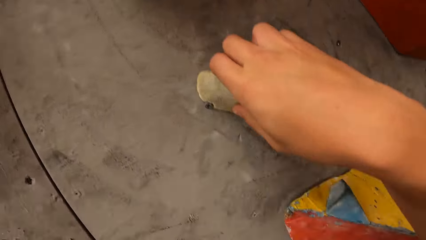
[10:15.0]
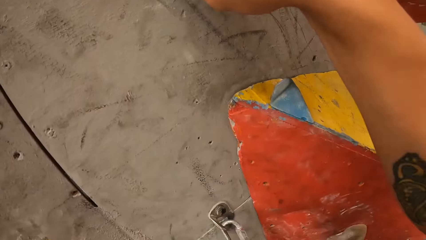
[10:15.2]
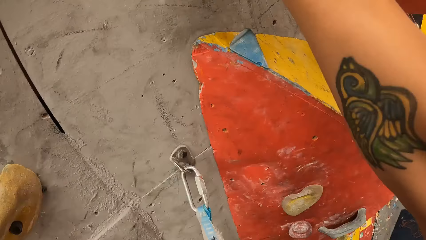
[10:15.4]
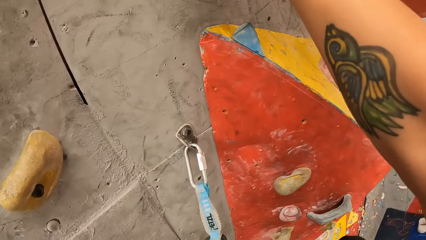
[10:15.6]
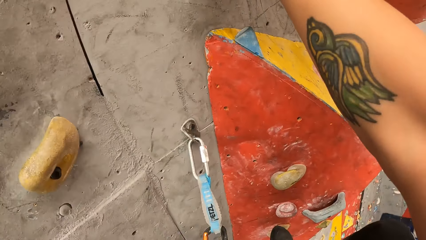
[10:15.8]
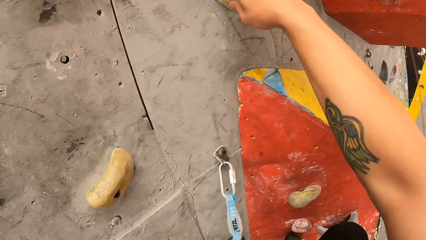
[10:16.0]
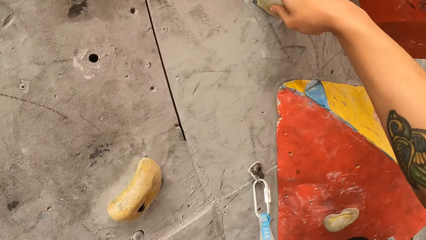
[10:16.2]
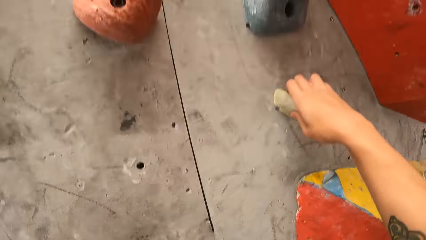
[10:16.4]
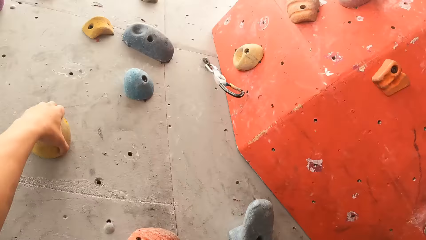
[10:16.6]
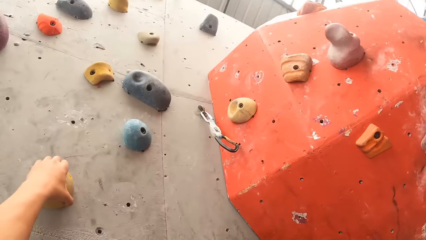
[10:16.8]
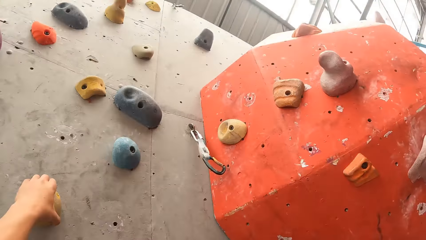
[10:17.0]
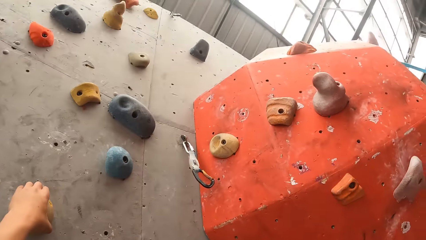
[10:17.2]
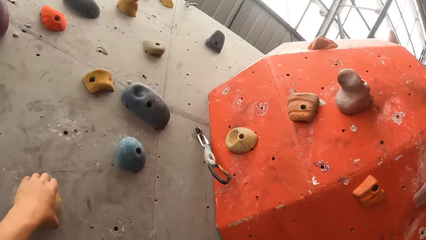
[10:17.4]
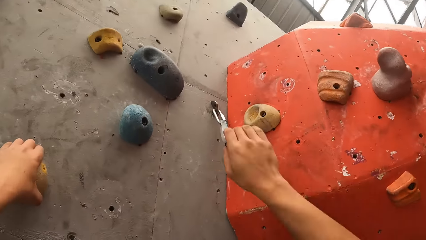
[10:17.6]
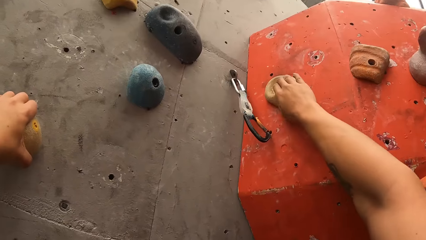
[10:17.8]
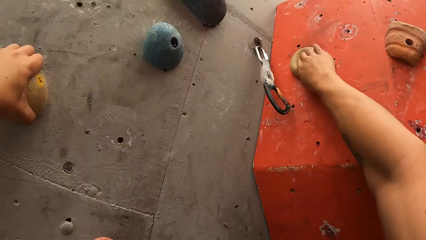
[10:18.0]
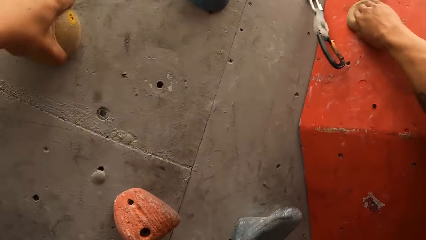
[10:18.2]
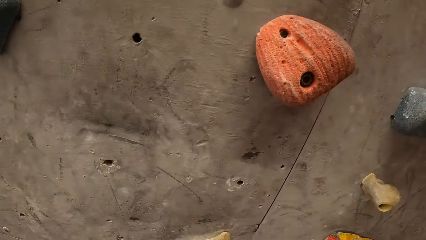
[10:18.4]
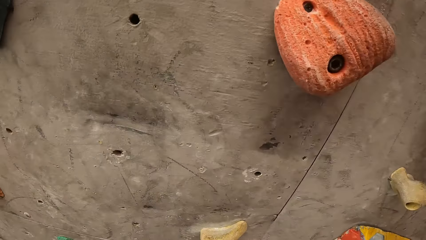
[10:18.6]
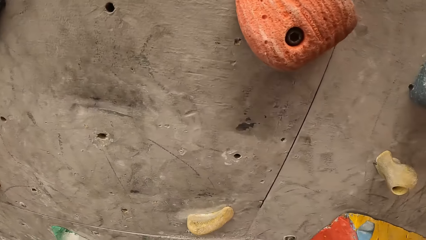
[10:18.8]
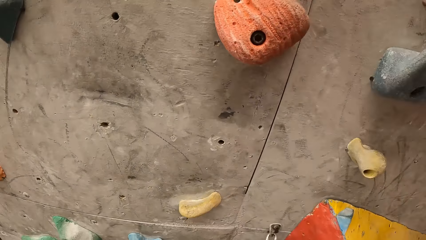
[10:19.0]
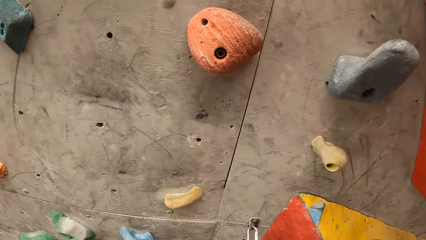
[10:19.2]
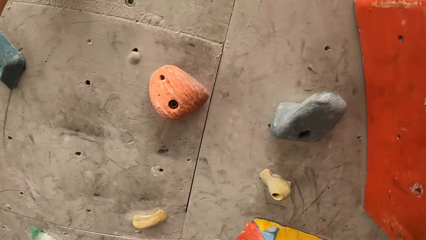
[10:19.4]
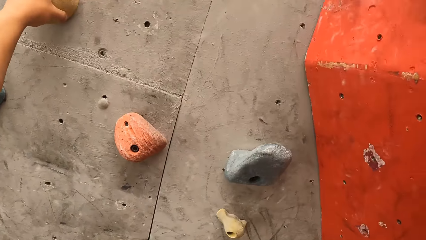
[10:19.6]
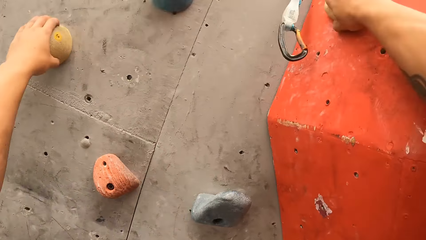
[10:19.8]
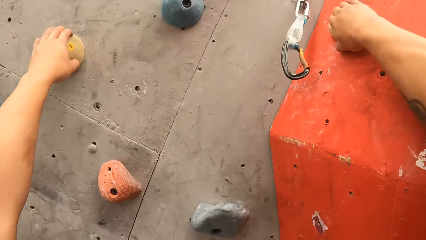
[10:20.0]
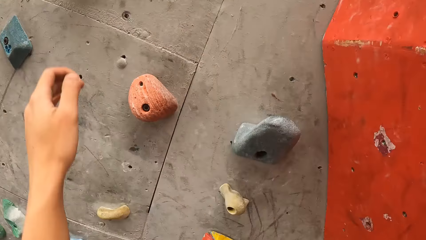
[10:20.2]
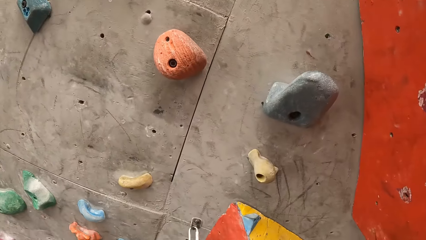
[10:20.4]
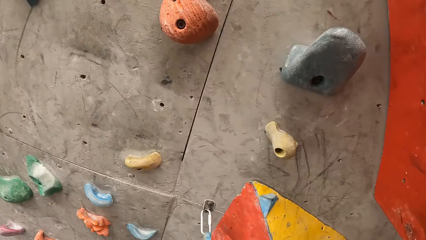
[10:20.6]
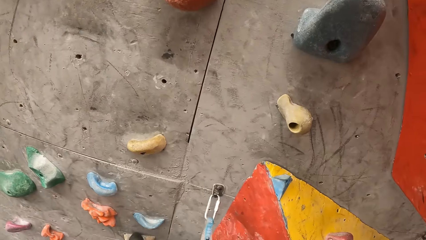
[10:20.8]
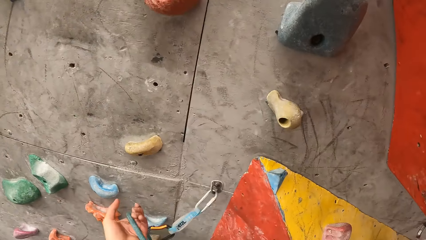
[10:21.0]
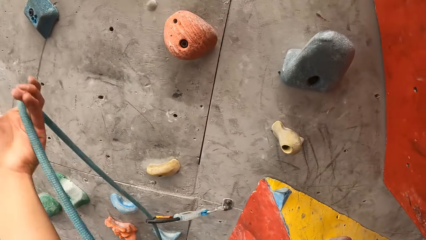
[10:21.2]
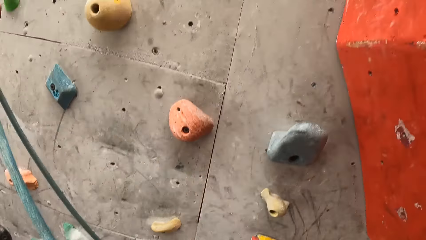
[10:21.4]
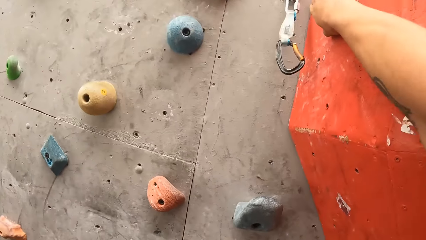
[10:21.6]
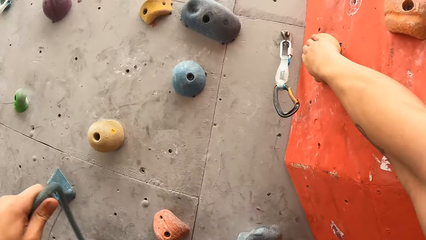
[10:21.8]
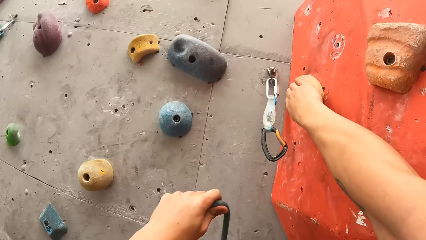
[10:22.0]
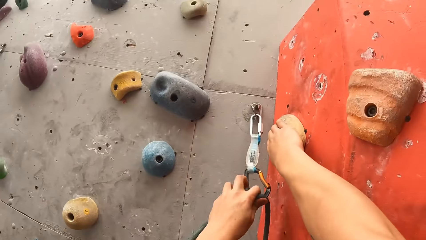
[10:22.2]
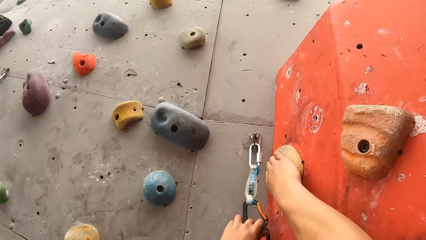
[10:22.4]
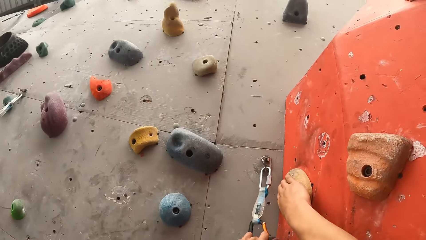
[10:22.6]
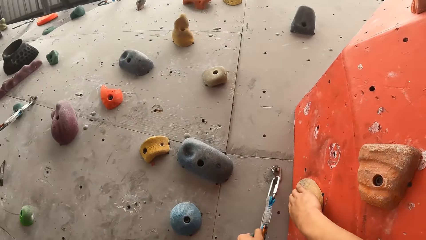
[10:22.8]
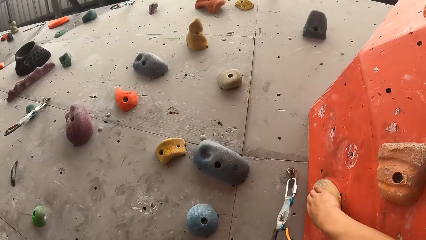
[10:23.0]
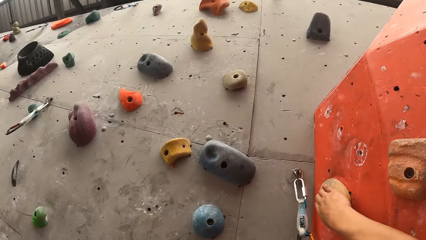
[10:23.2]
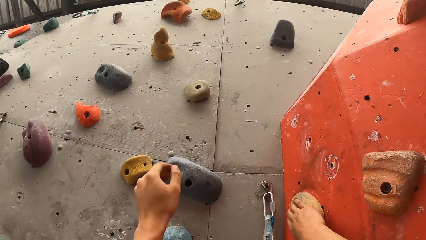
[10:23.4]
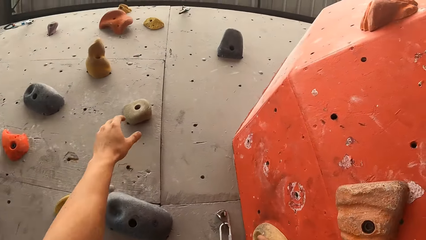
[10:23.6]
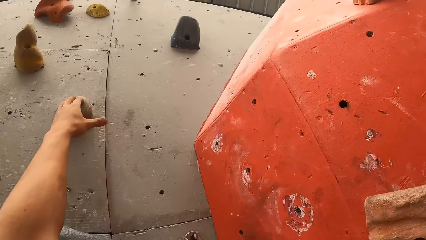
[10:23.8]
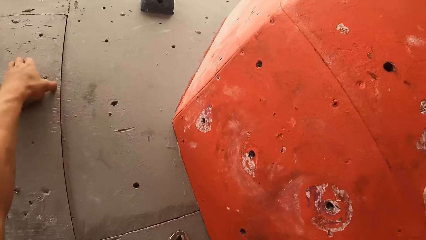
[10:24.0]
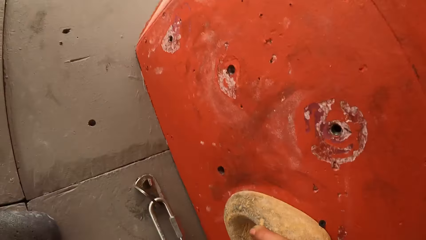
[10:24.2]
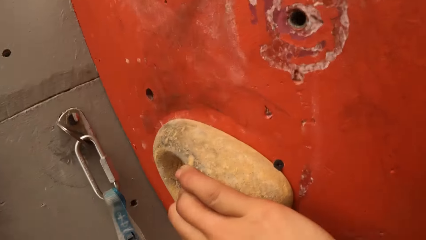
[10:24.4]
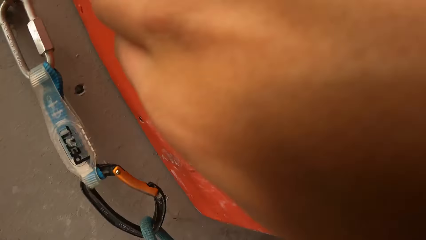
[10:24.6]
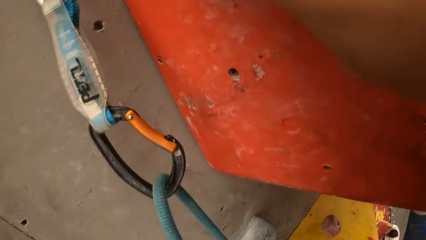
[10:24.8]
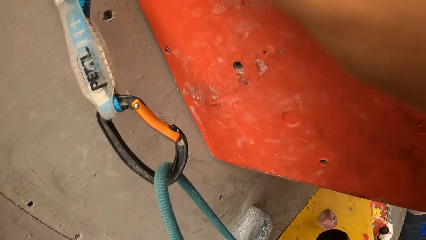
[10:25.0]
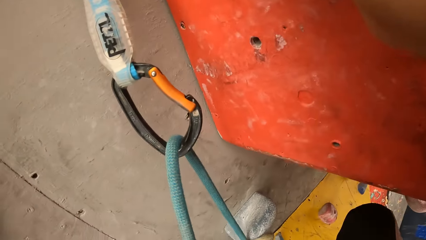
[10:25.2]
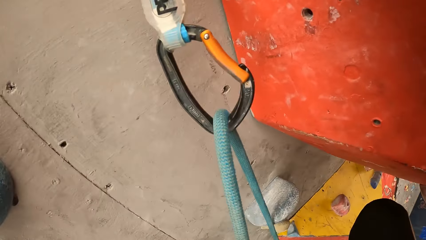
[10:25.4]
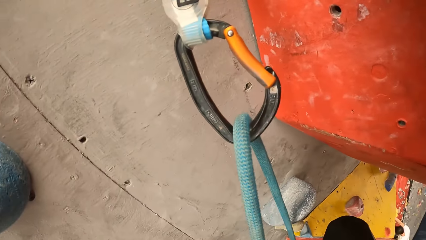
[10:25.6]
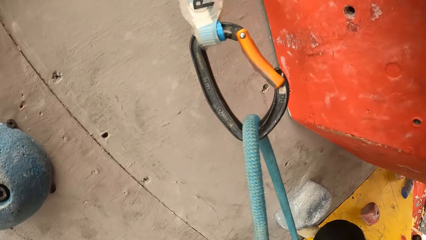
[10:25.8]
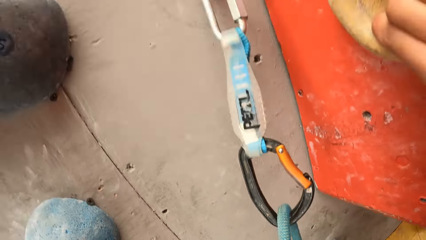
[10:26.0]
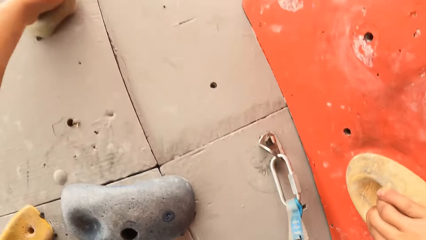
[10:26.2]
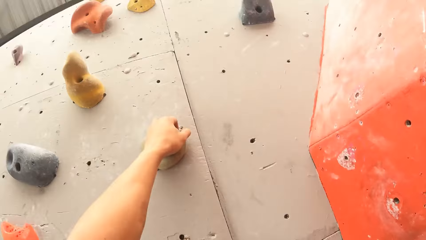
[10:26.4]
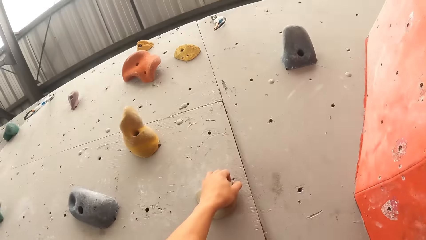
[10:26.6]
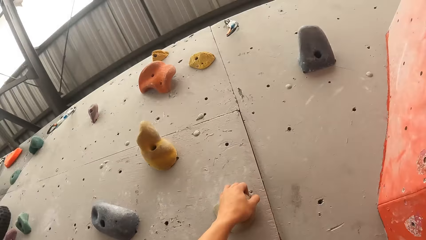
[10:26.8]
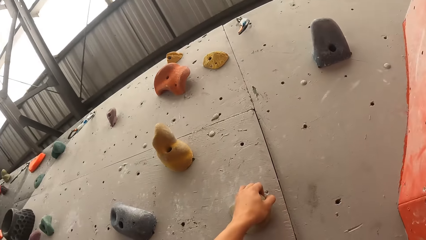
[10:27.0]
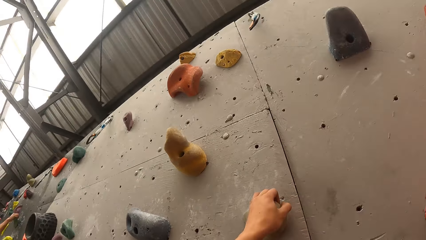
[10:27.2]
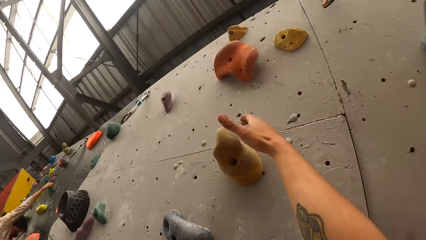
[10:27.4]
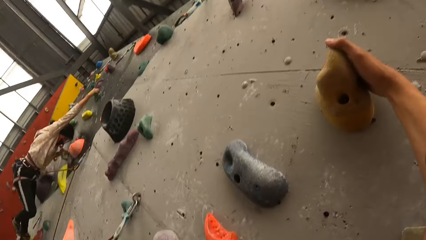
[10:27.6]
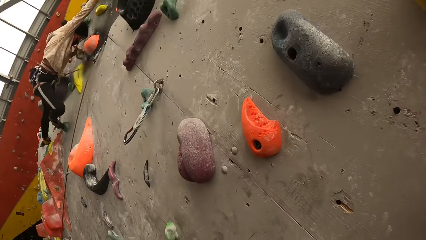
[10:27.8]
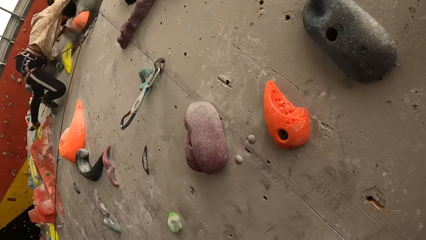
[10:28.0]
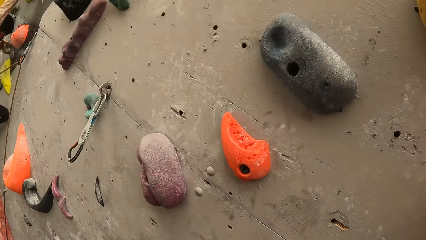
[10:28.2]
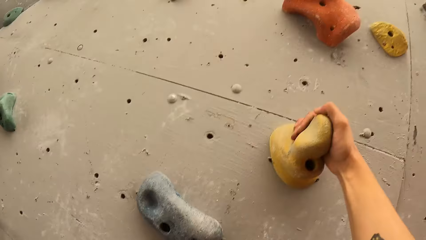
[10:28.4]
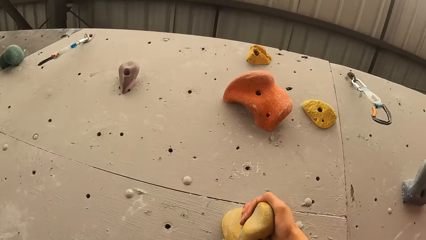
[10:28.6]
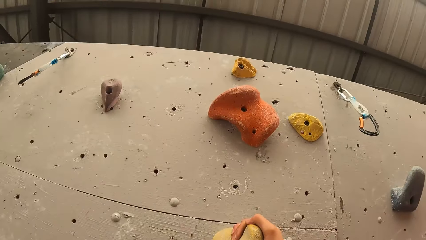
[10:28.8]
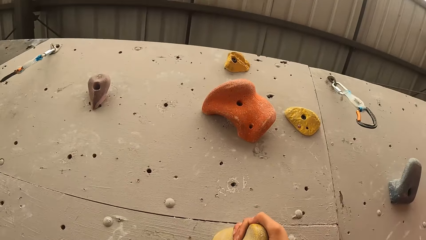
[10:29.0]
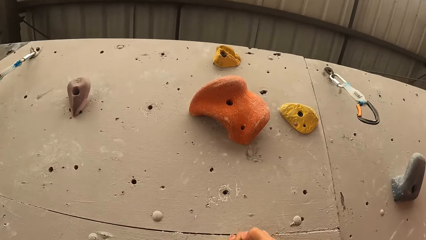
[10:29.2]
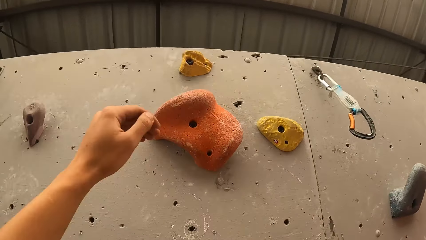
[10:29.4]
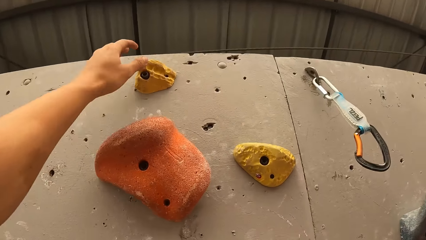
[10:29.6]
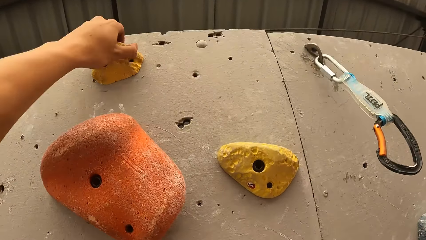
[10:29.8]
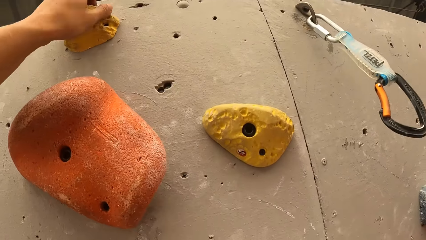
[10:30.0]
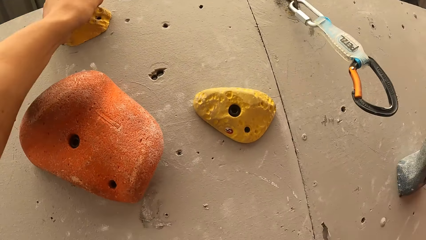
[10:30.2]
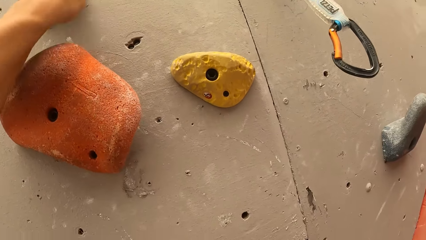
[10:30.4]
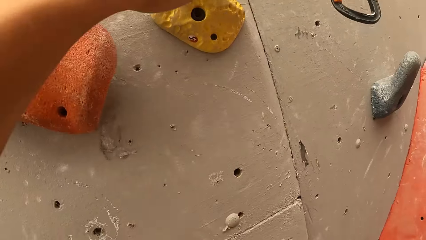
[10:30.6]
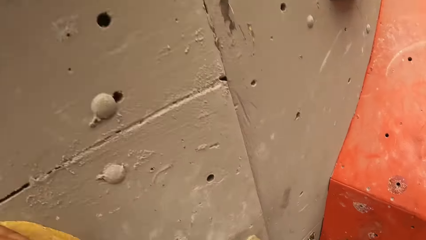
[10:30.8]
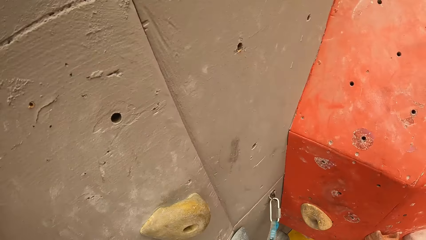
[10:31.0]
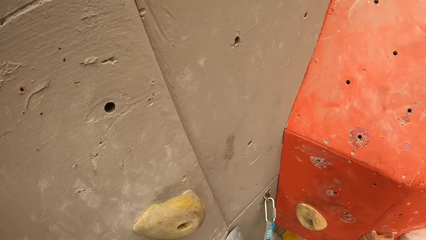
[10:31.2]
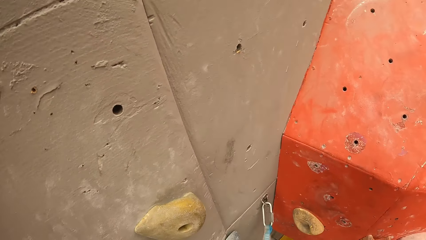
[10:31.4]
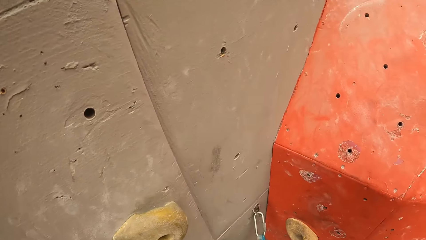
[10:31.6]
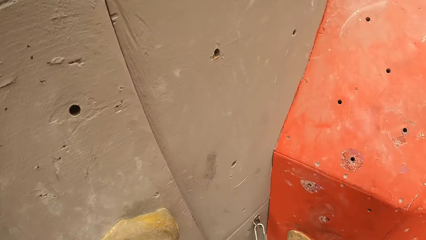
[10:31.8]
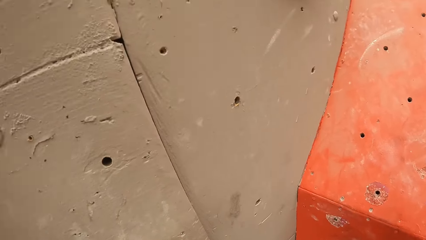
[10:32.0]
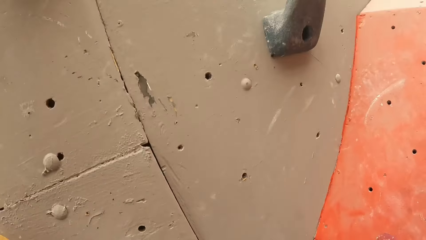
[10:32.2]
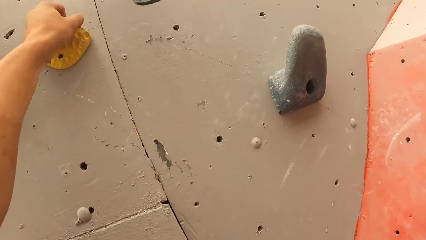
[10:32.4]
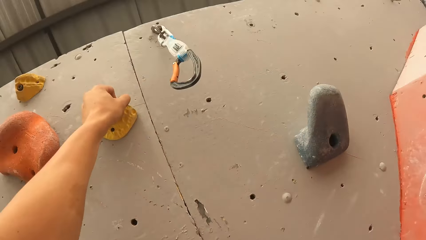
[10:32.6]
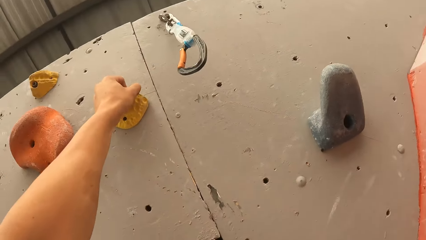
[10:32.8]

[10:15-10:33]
The camera wearer pulls a rope. They hold the rope with the left hand. They hold the carabiners with the left hand. They hook the rope. They hold a climbing hold. They climb on the board. They look around. They hold the board with the right hand. They hold the climbing hold. They hold the board with the left hand. They look around the board.
